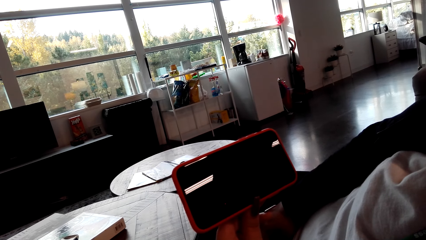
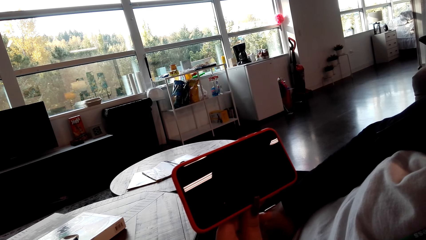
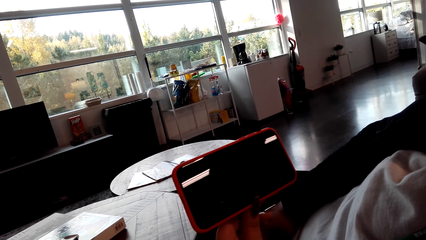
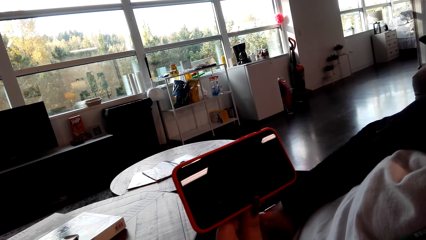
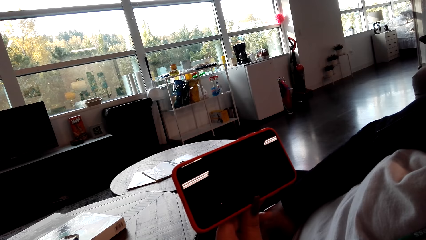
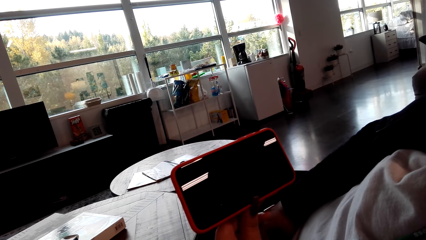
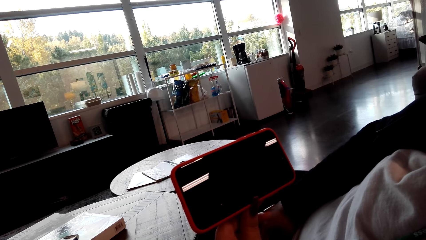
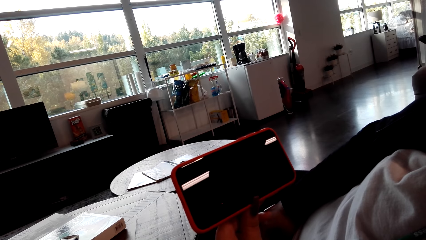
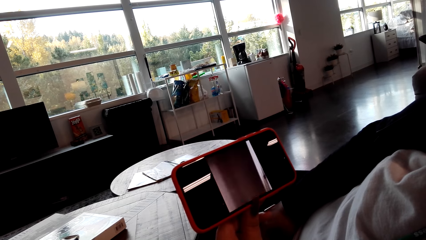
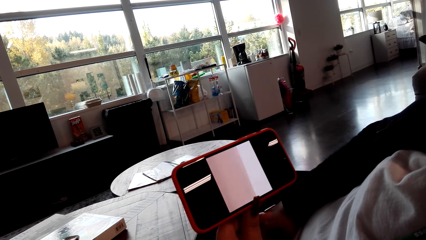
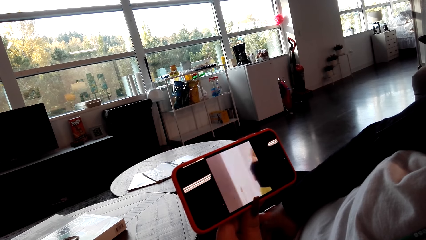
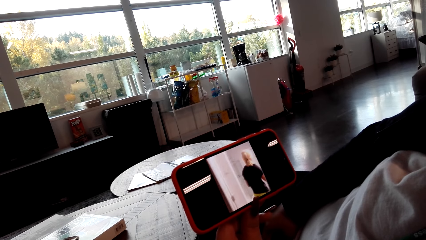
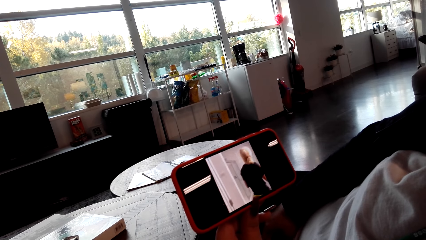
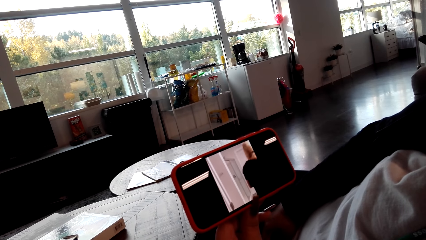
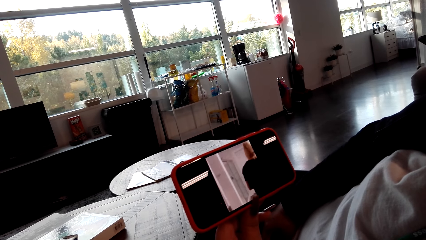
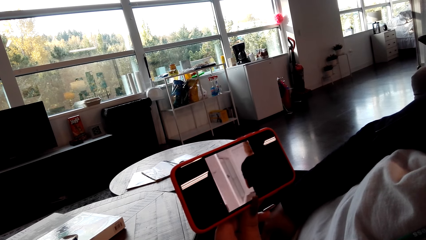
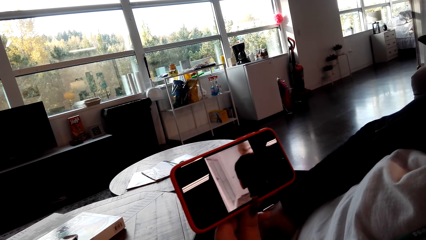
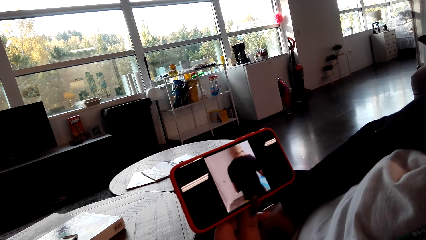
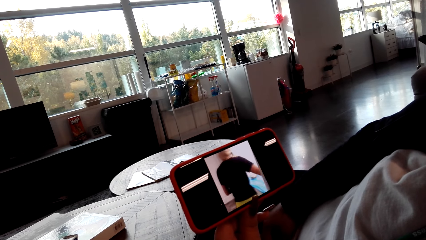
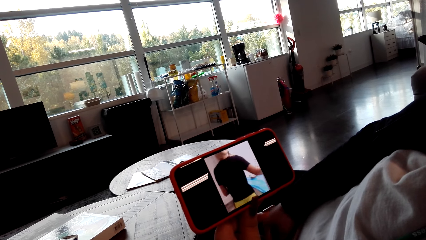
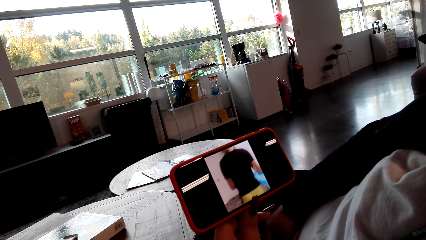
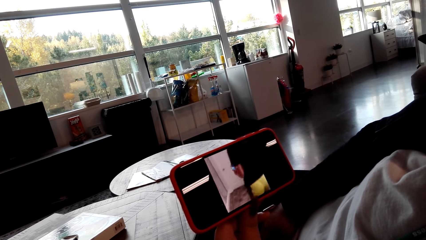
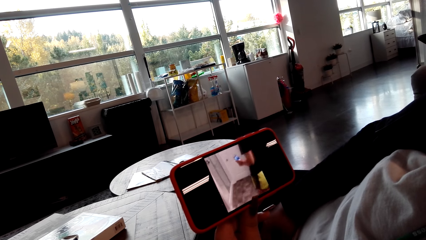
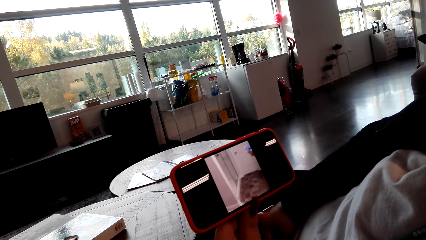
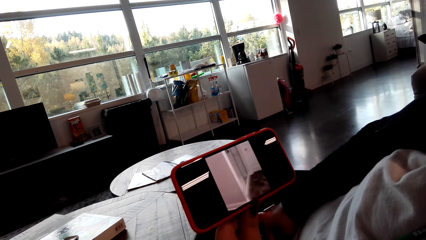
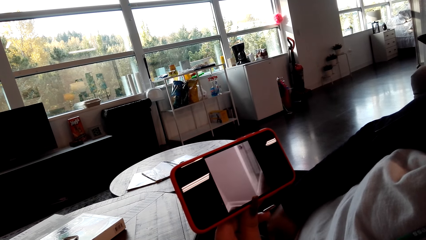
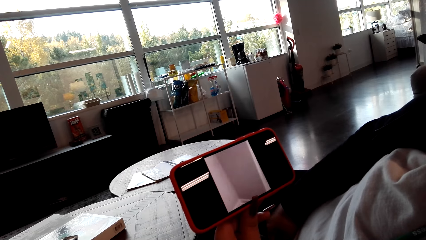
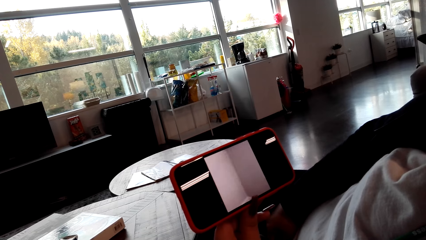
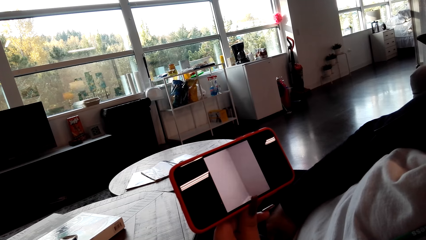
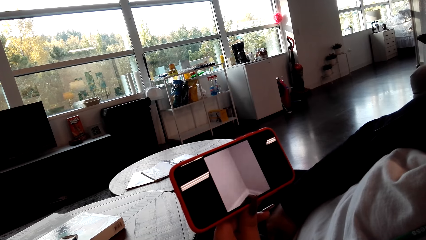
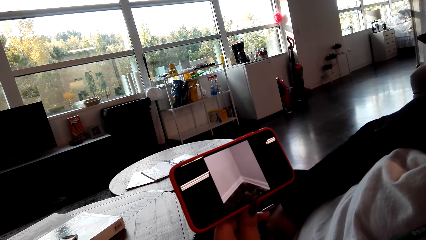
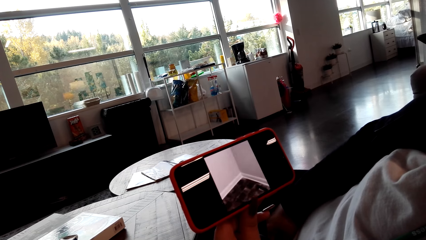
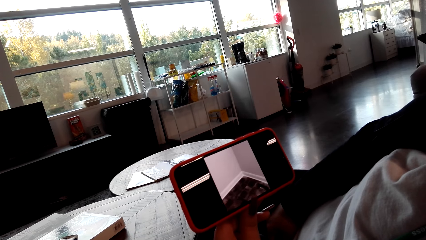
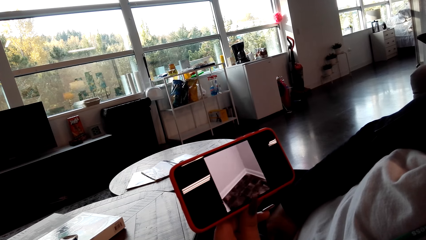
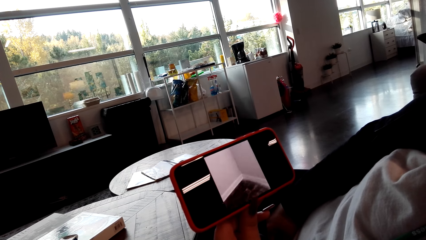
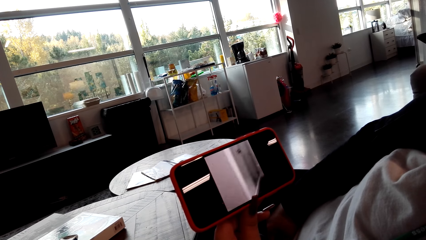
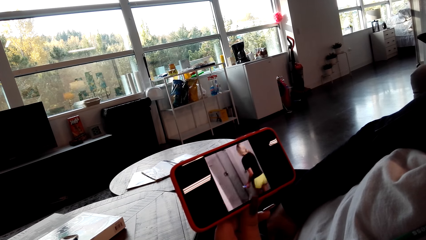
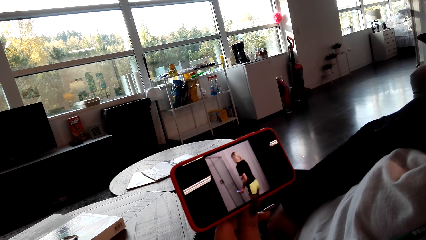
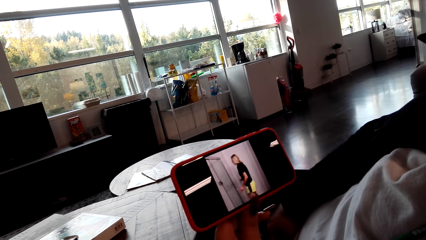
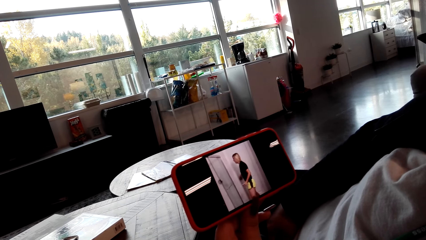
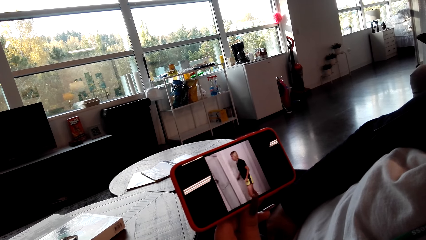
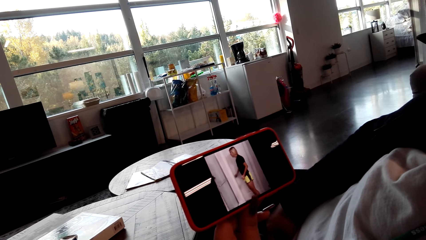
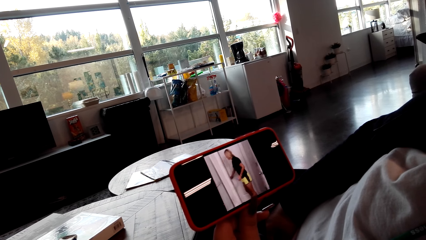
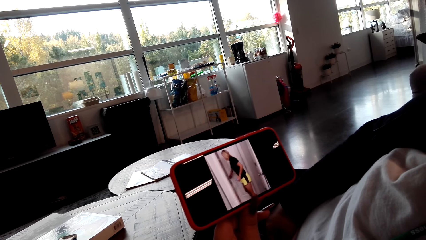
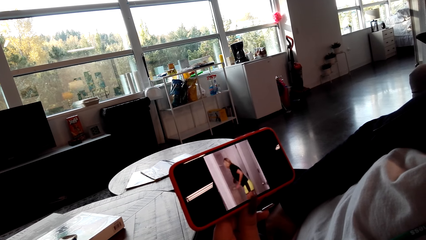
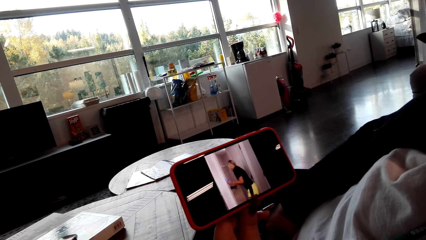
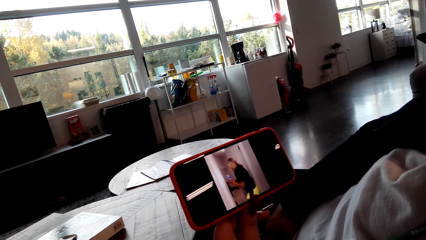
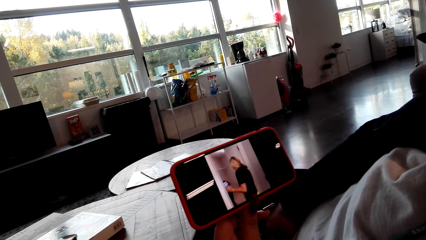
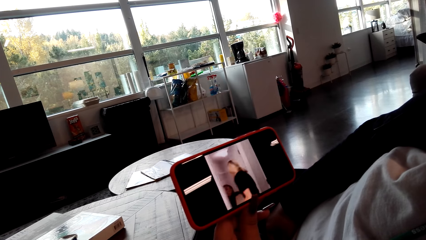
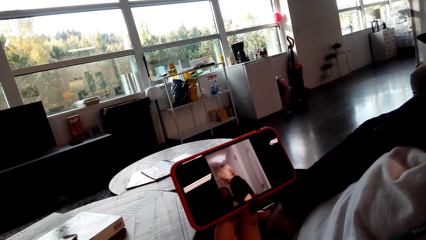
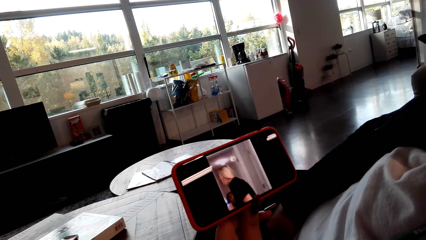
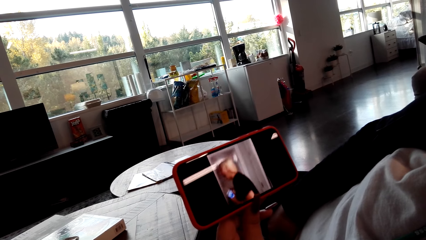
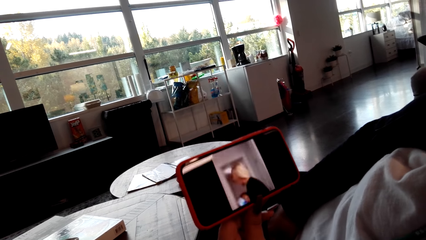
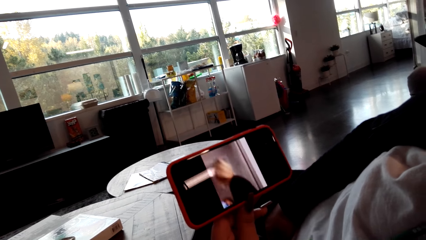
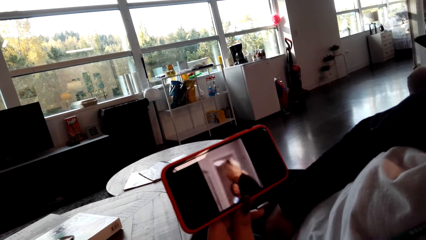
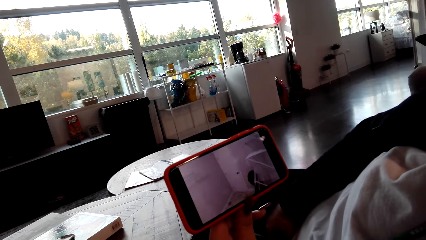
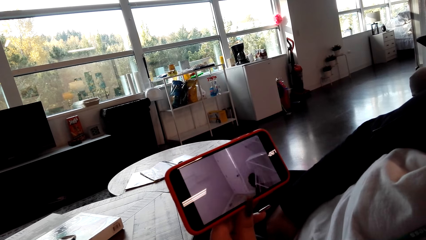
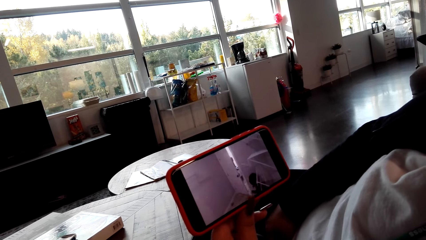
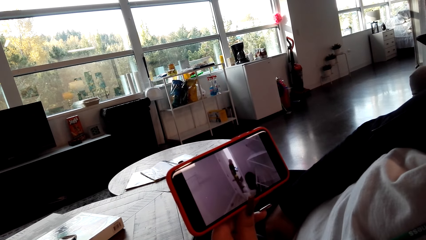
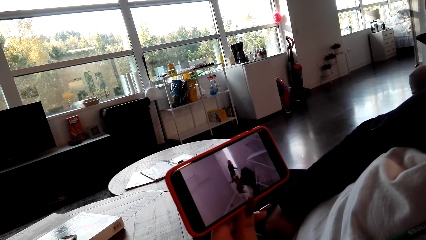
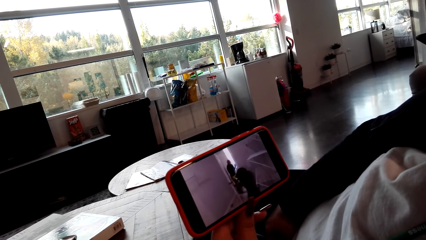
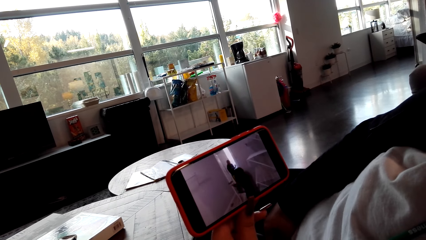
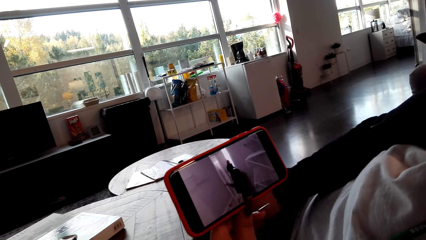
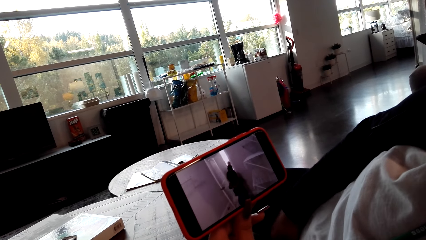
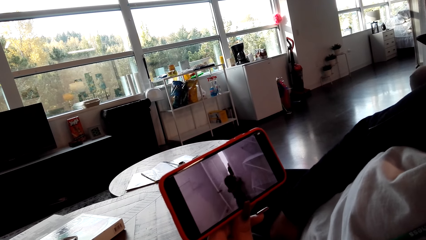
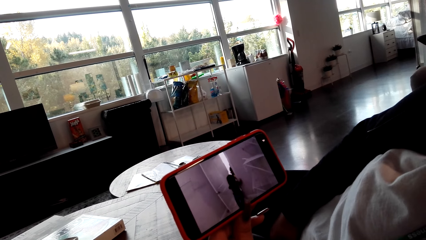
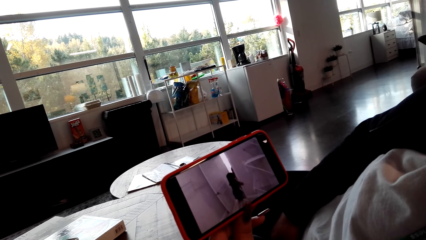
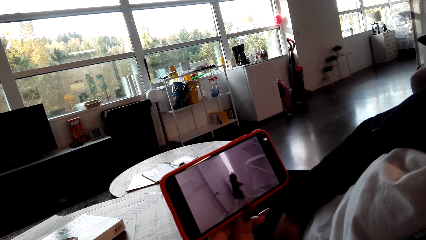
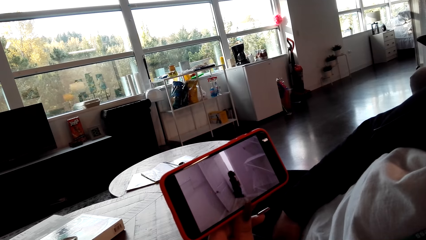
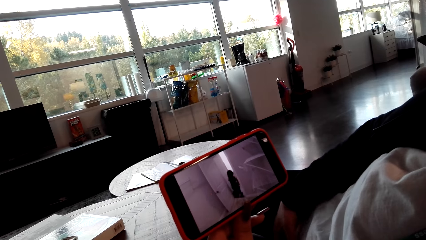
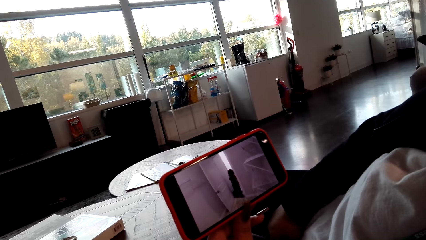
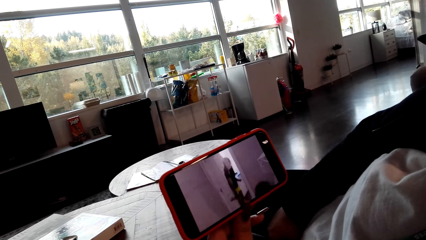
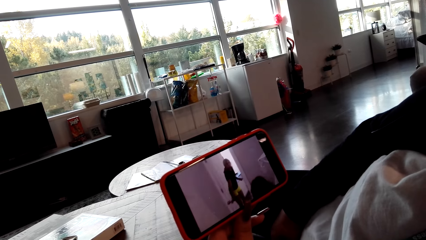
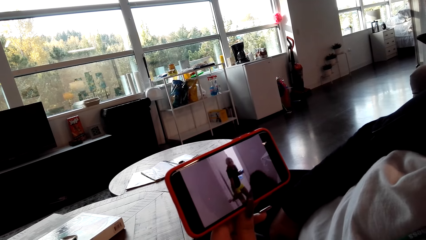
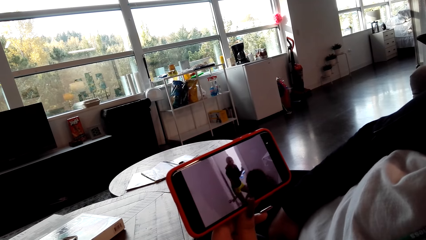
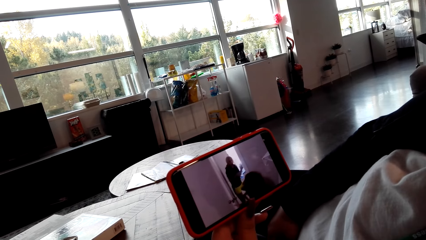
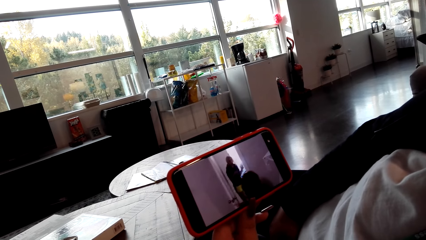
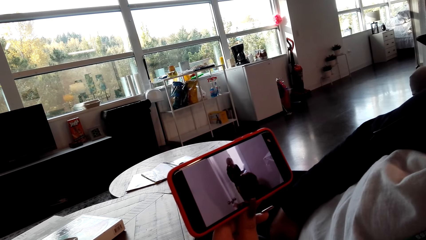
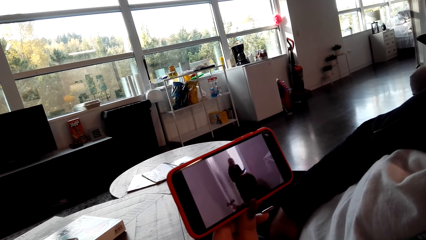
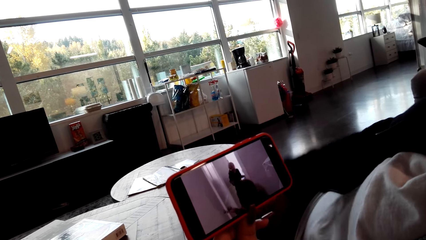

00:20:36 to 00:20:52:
A person moves her hand.
